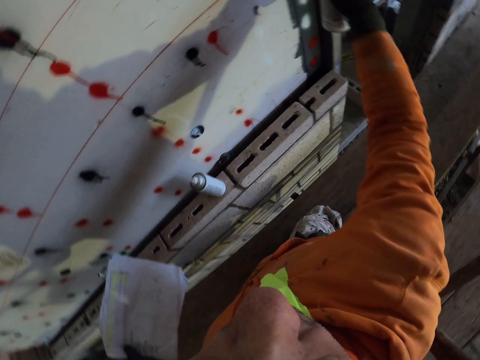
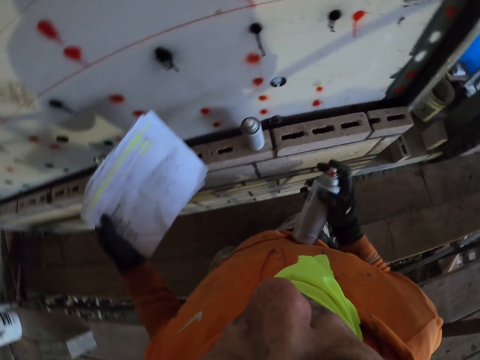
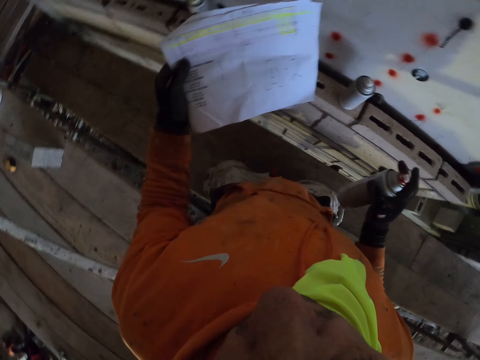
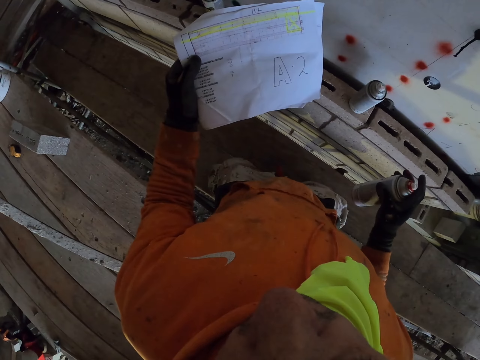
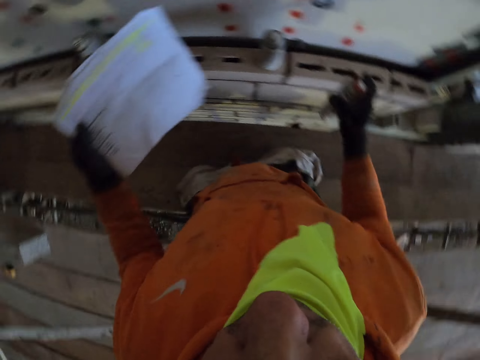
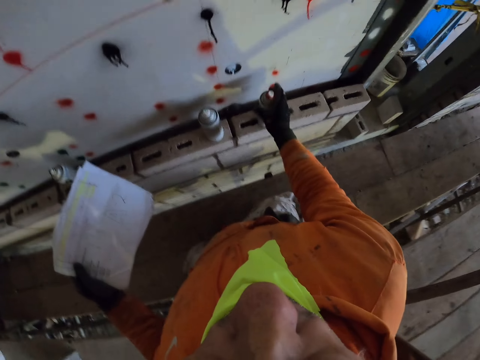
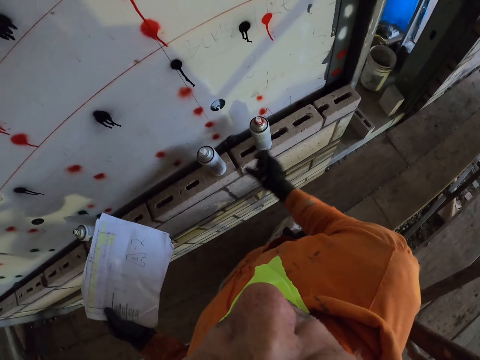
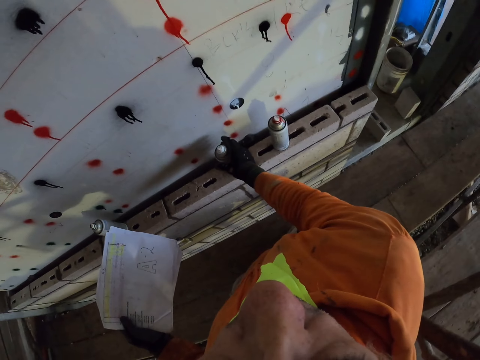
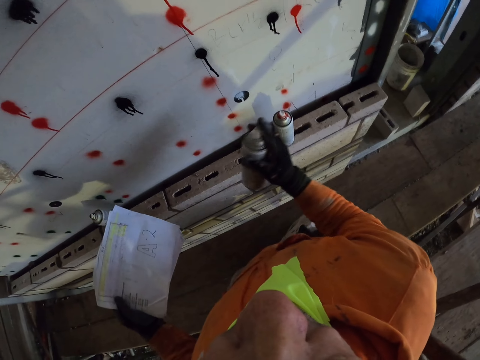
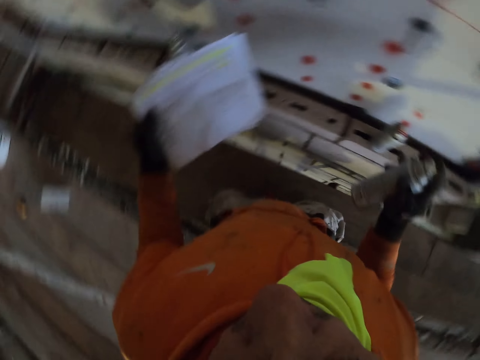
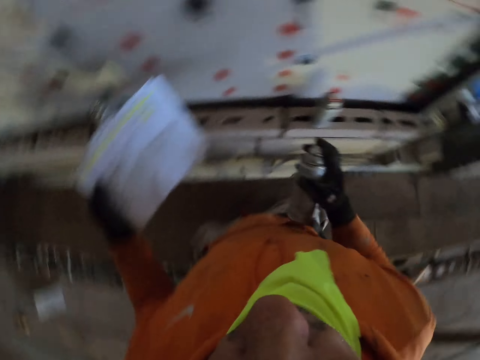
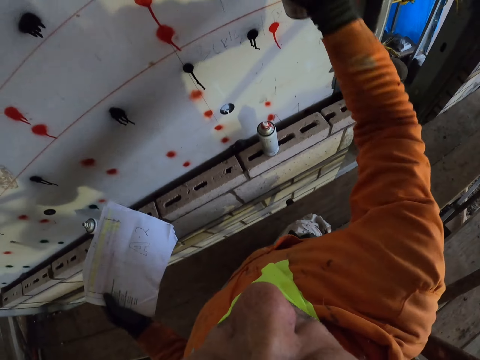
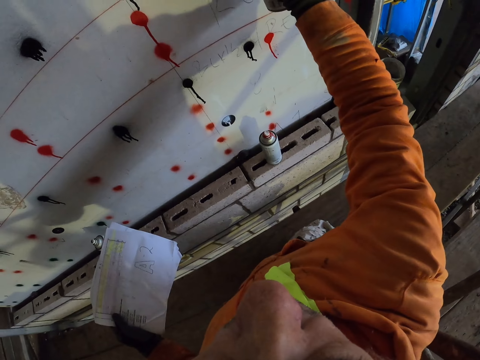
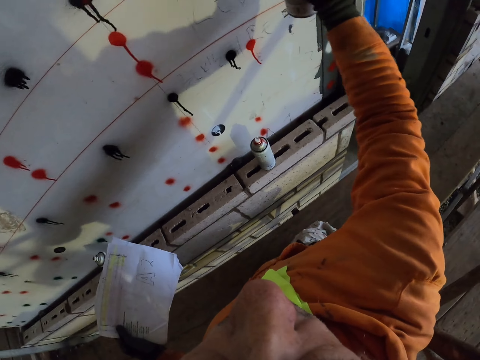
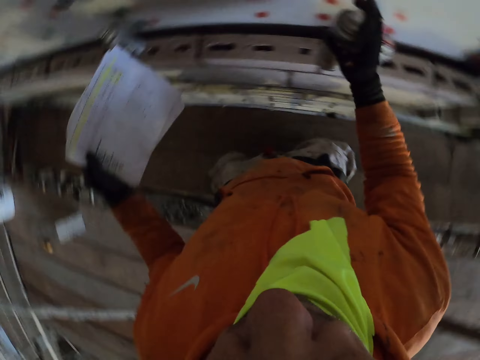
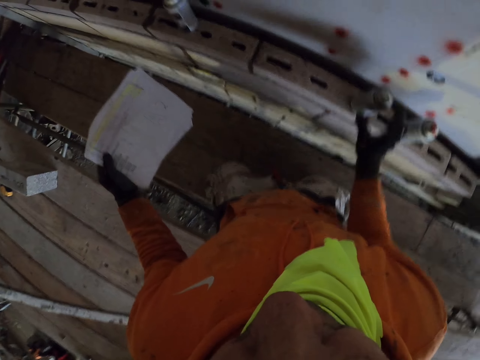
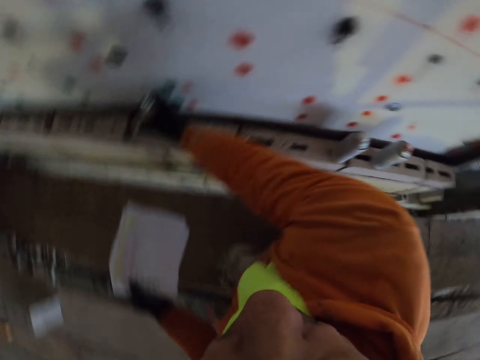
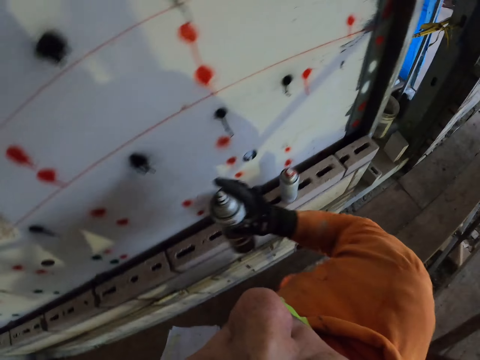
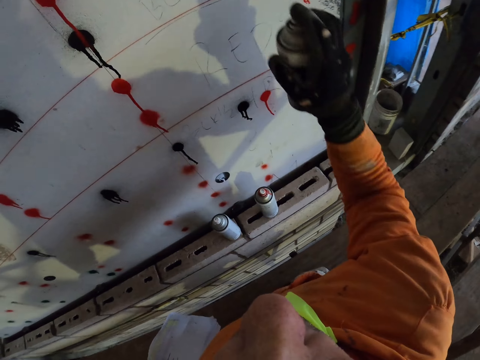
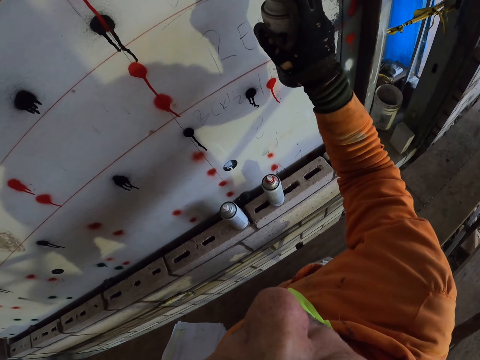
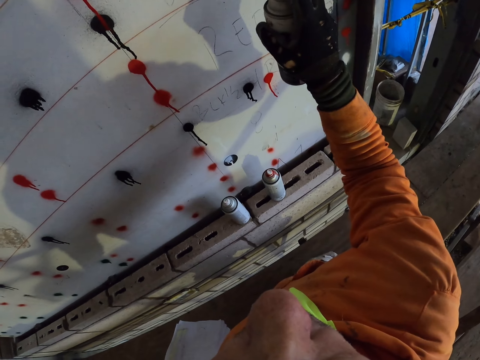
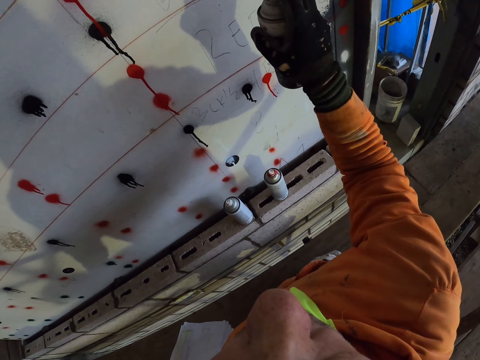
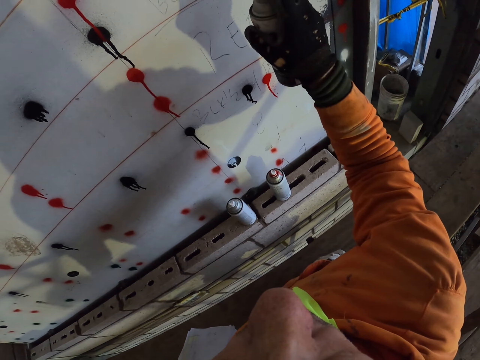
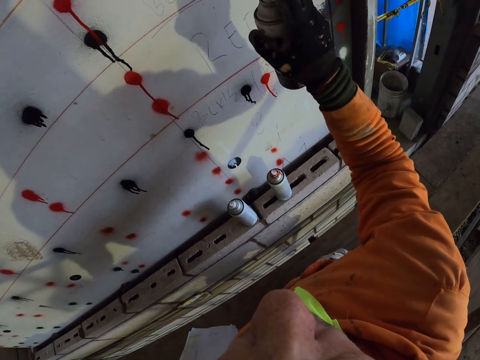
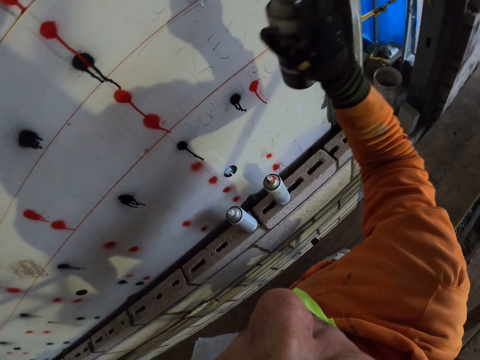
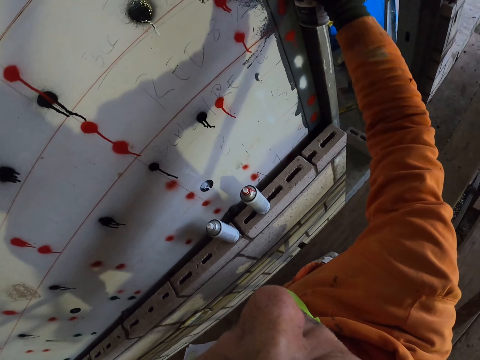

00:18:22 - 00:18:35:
The camera wearer turns around the room. They put the spray on the concrete. They pick the spray. They spray the wall. They put the spray on the concrete. They pick the spray. They spray the wall.

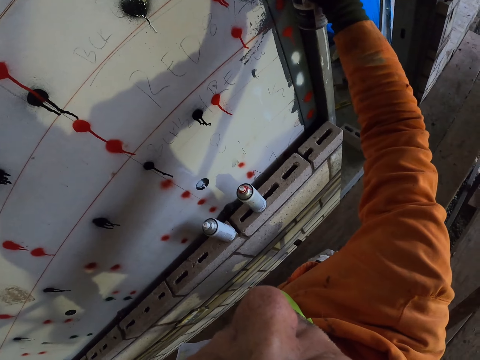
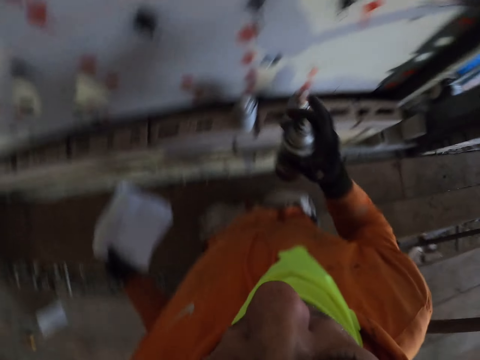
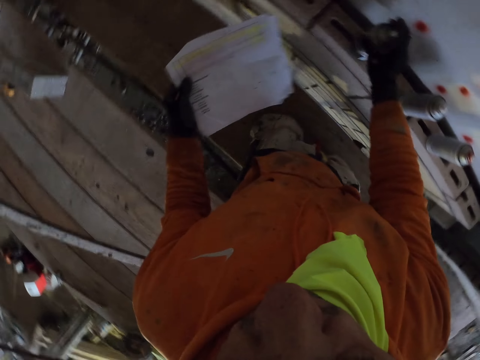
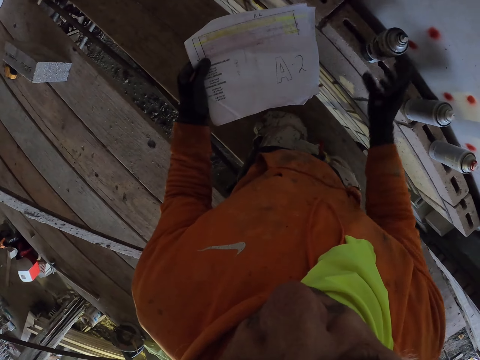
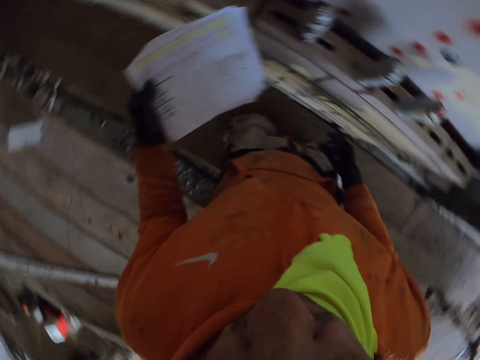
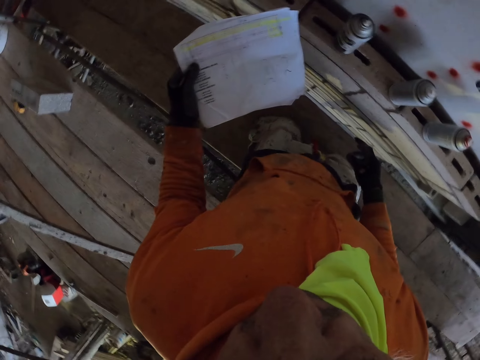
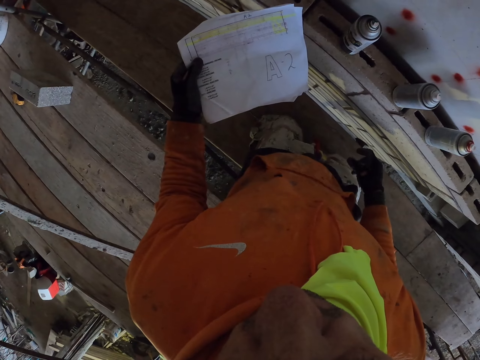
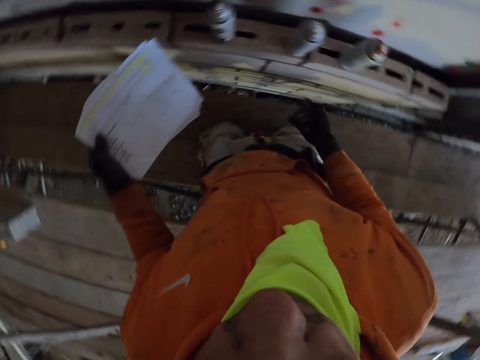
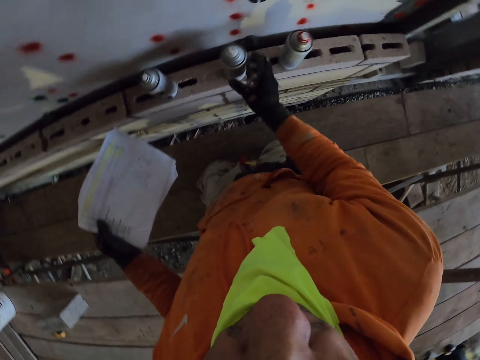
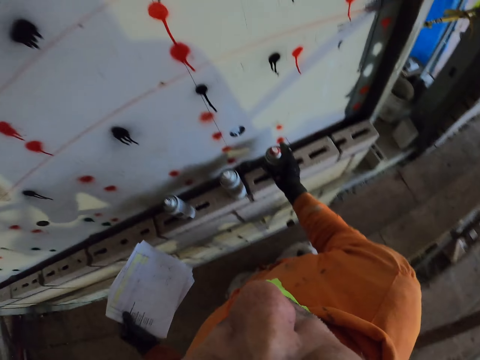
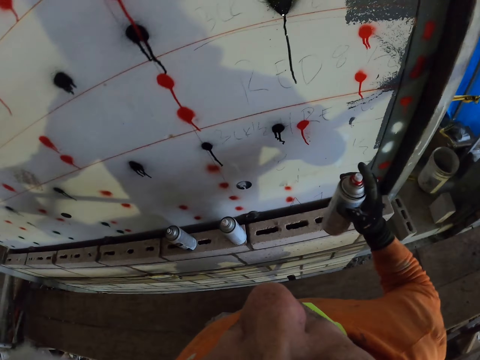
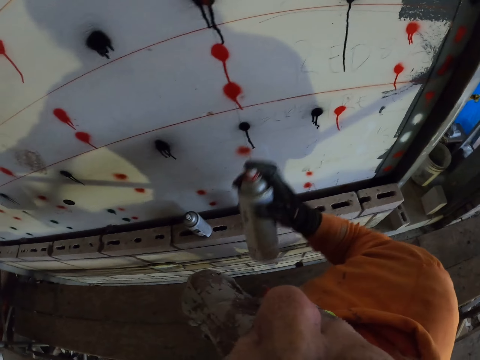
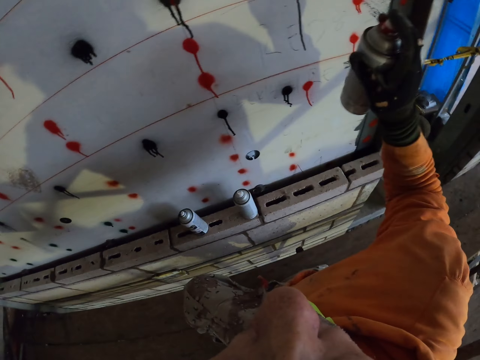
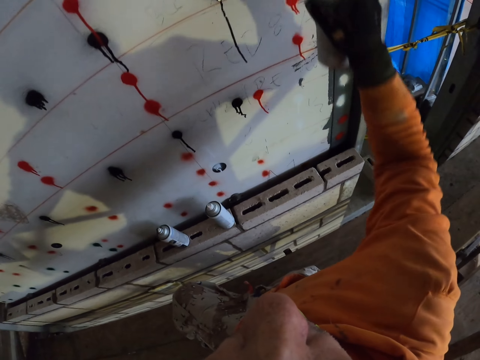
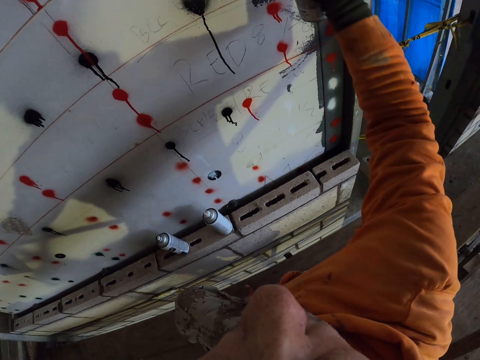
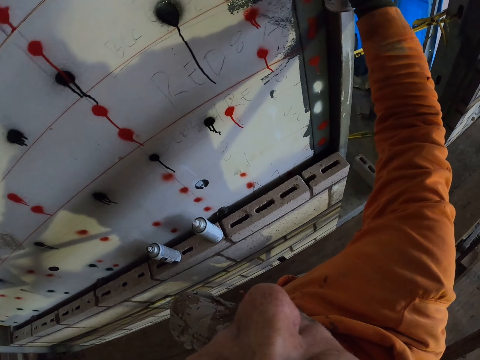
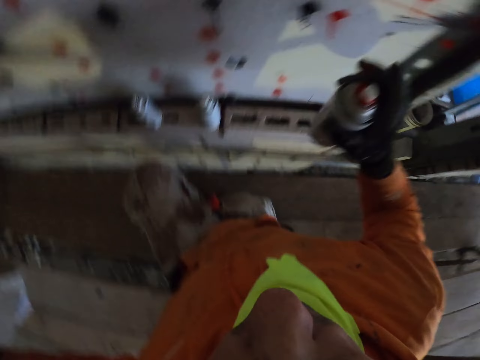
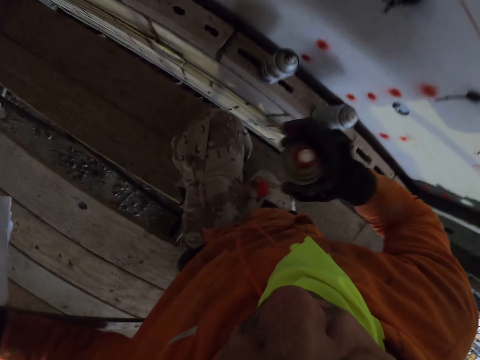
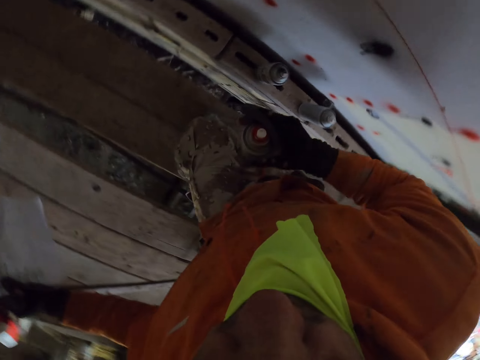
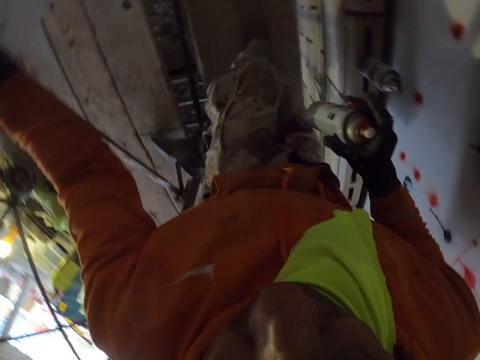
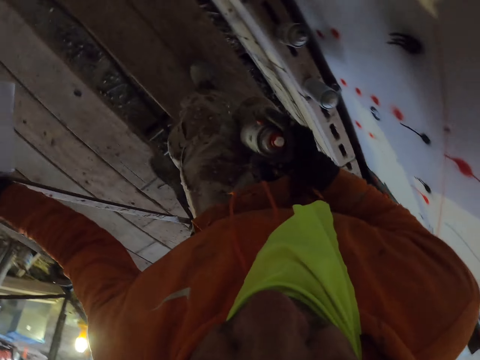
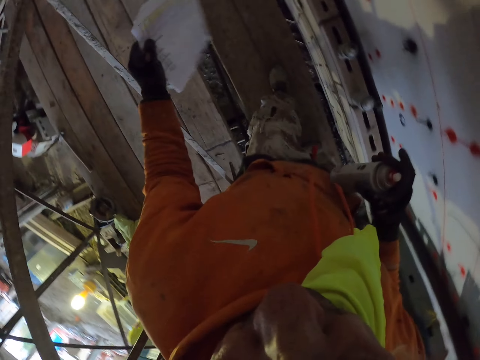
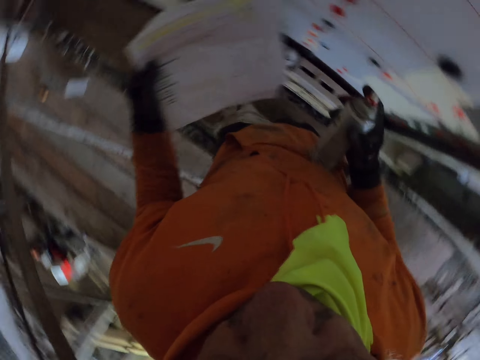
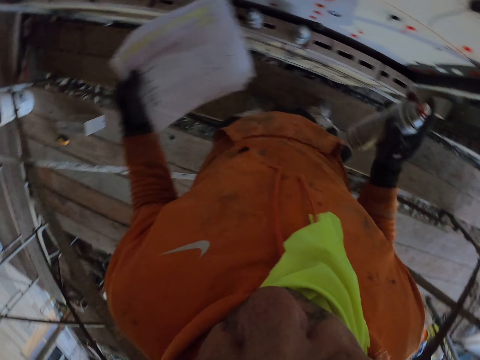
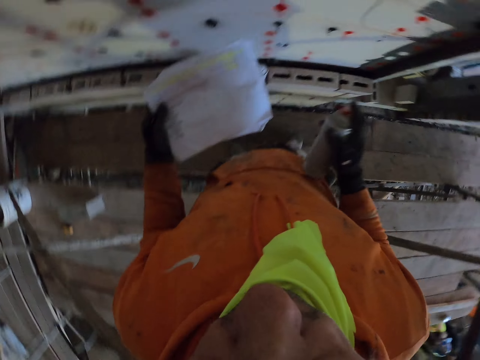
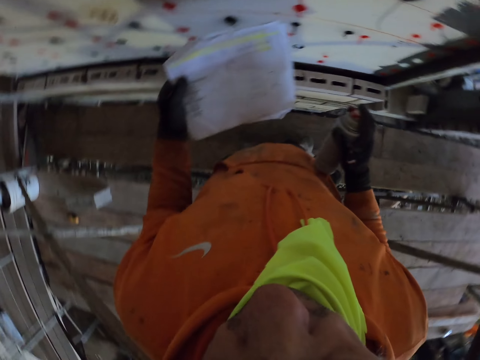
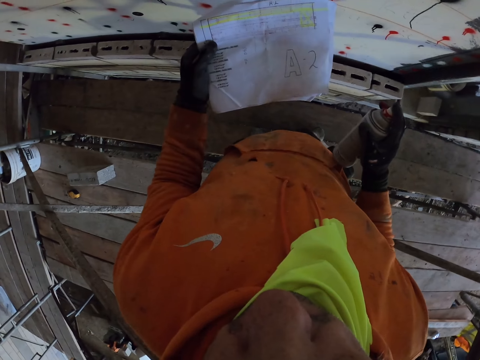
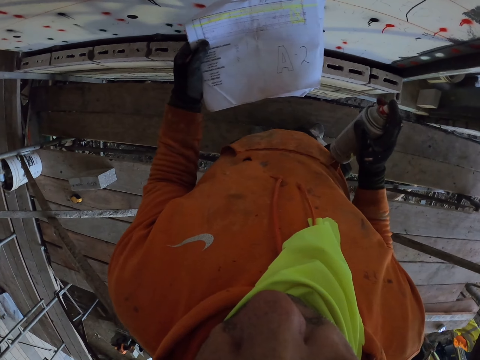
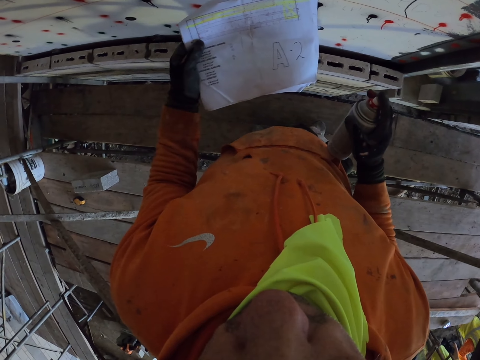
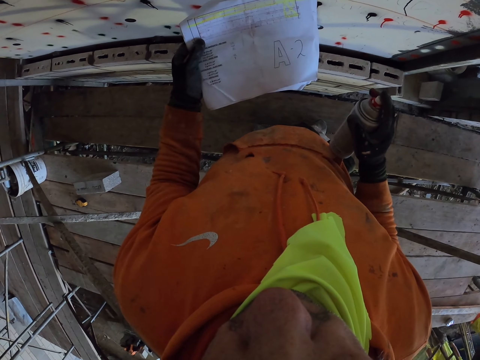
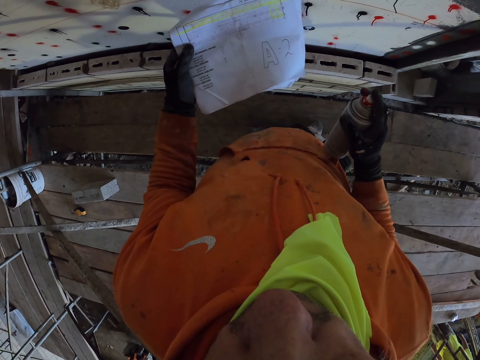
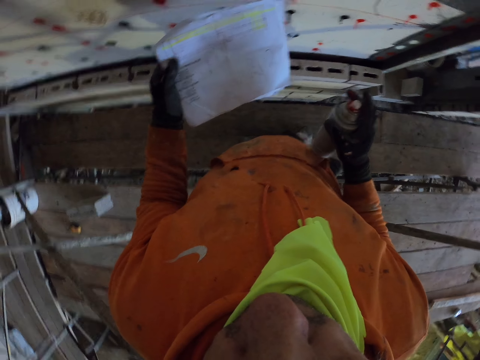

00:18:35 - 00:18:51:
The camera wearer puts the spray on the concrete. They pick the spray. They spray the wall. They turn around the room. They stand.
